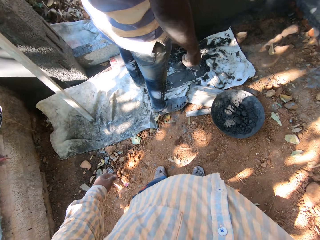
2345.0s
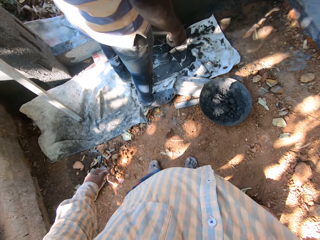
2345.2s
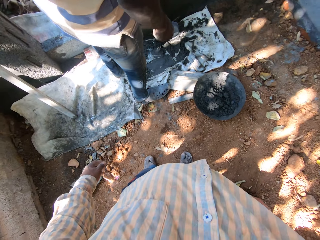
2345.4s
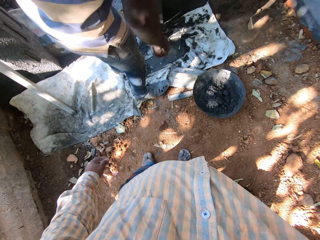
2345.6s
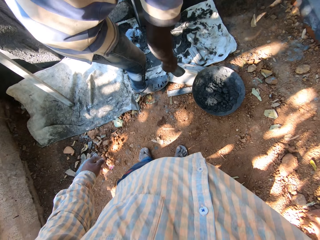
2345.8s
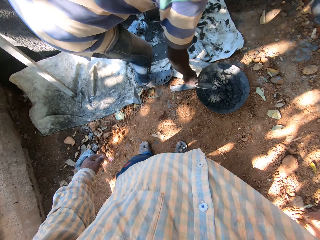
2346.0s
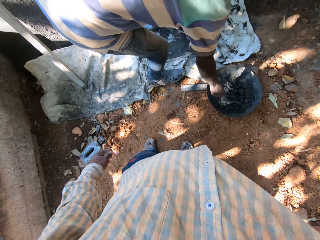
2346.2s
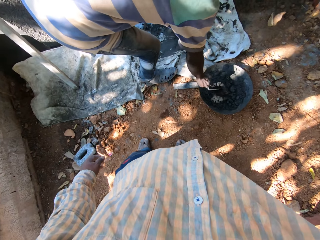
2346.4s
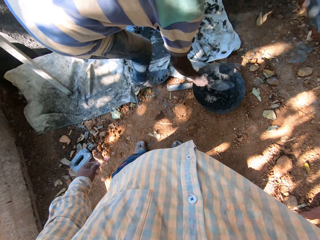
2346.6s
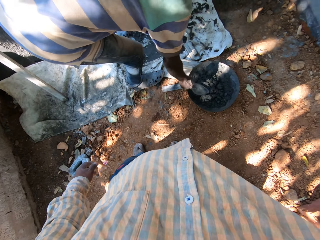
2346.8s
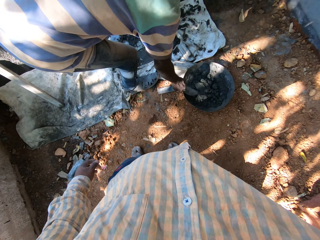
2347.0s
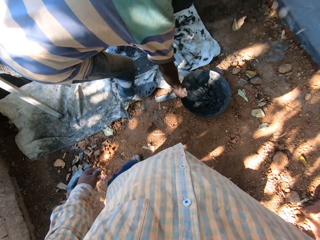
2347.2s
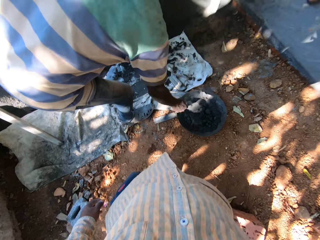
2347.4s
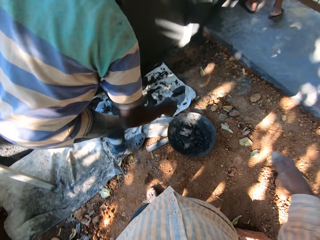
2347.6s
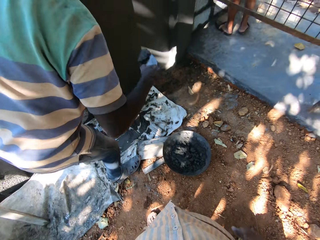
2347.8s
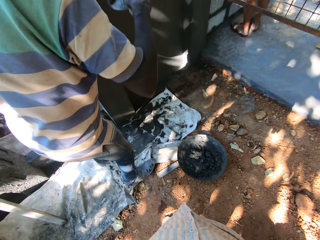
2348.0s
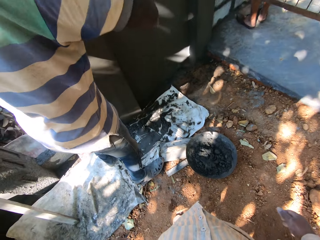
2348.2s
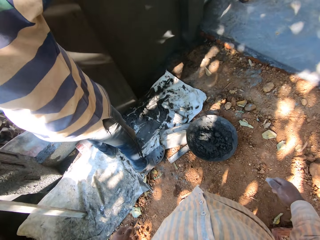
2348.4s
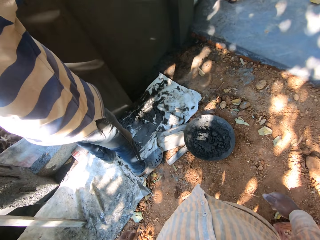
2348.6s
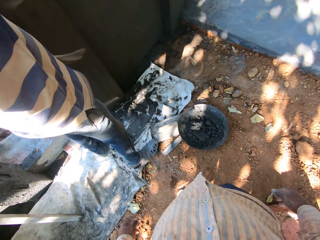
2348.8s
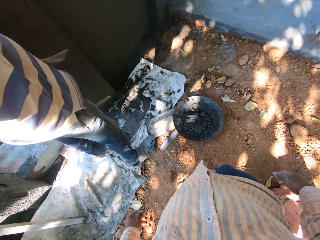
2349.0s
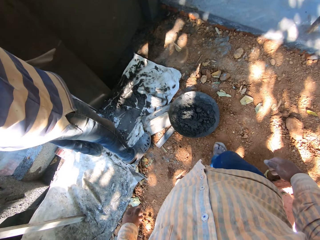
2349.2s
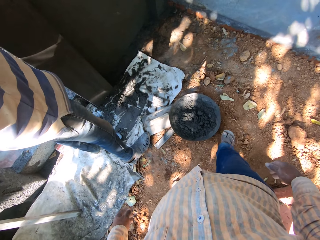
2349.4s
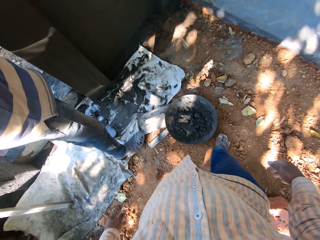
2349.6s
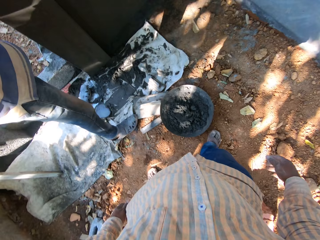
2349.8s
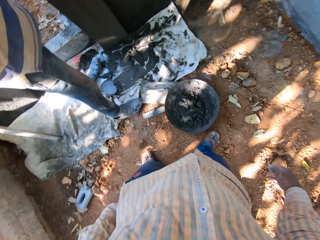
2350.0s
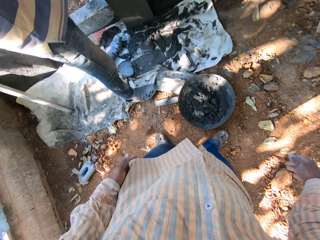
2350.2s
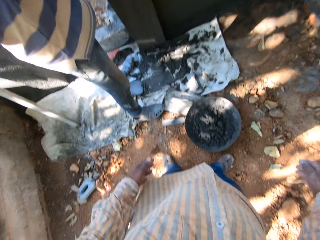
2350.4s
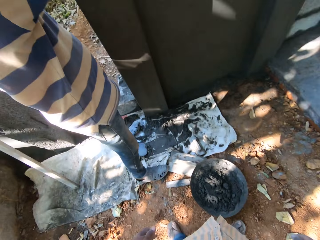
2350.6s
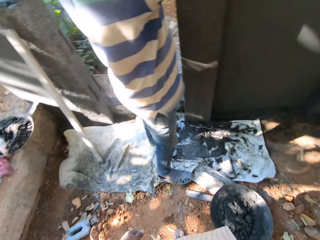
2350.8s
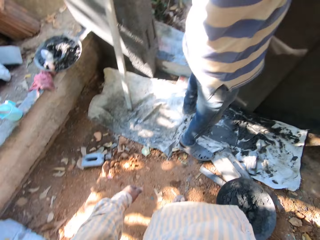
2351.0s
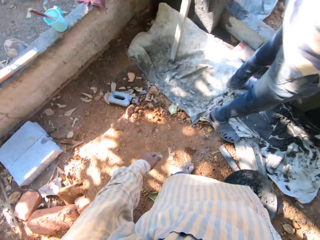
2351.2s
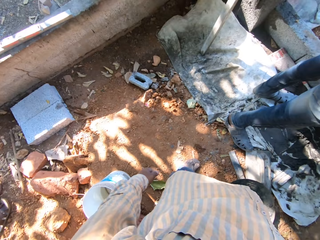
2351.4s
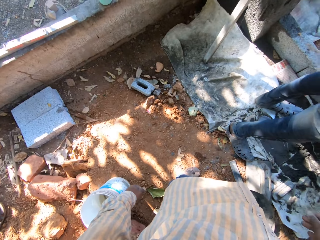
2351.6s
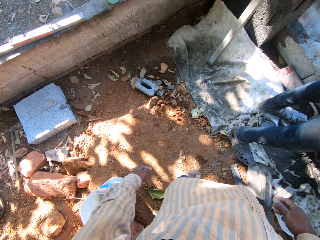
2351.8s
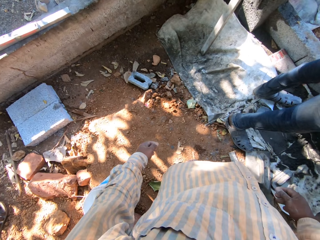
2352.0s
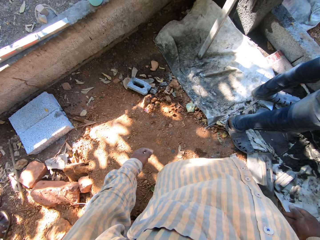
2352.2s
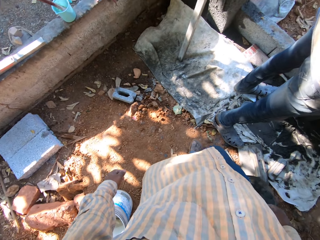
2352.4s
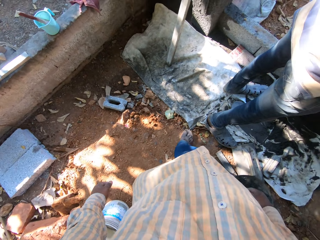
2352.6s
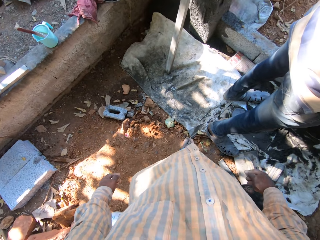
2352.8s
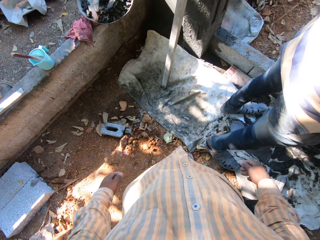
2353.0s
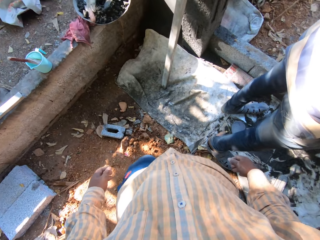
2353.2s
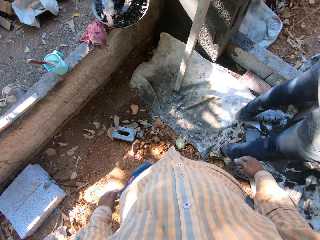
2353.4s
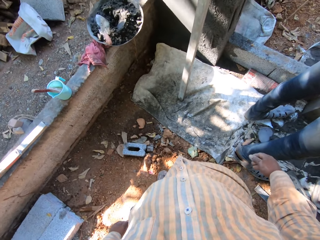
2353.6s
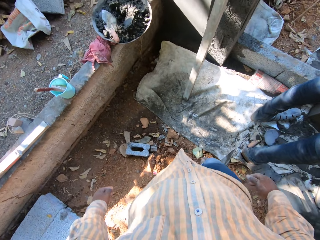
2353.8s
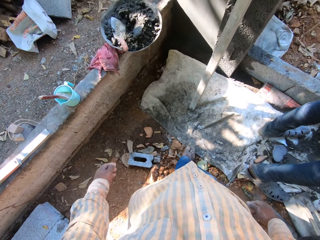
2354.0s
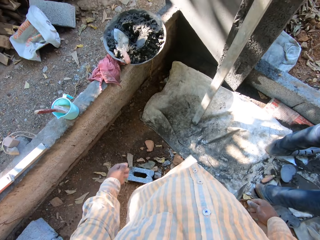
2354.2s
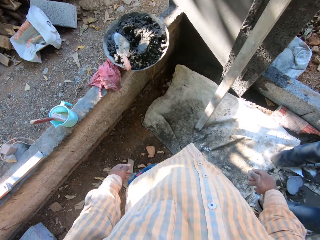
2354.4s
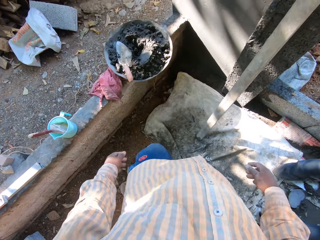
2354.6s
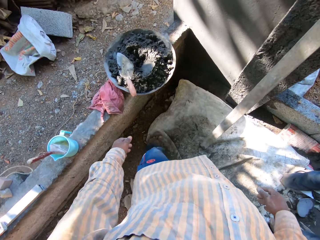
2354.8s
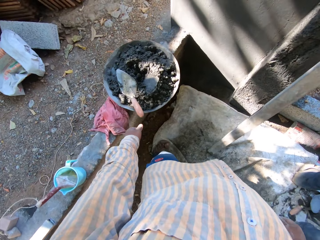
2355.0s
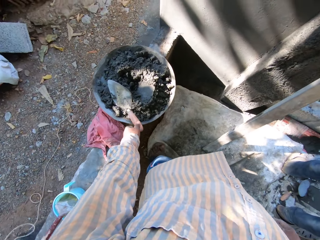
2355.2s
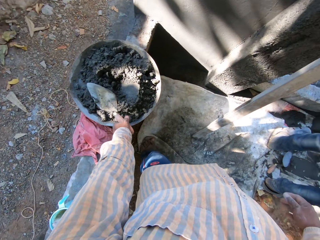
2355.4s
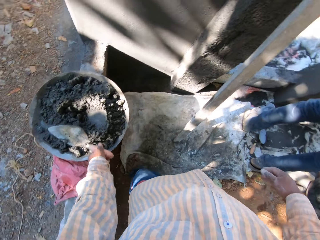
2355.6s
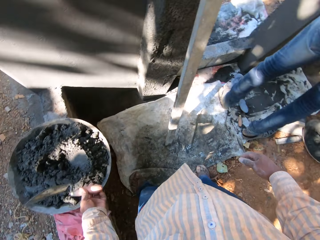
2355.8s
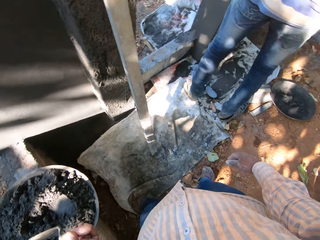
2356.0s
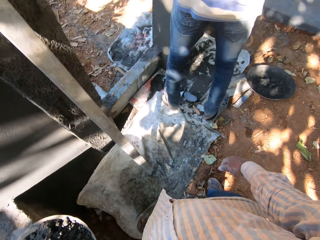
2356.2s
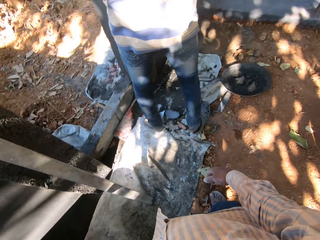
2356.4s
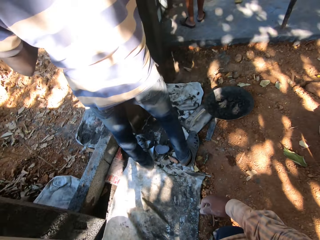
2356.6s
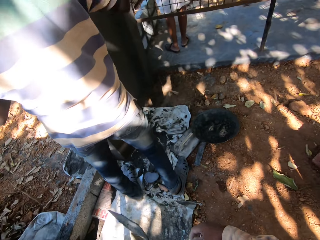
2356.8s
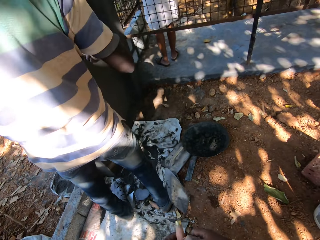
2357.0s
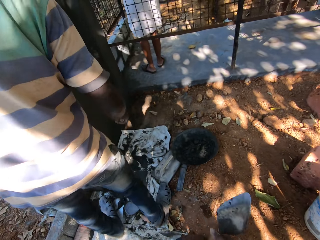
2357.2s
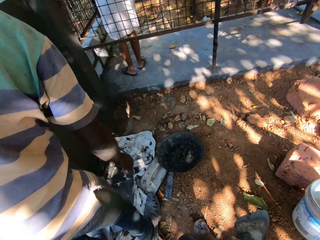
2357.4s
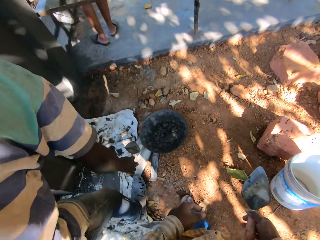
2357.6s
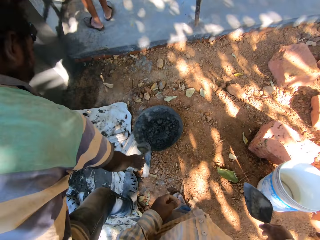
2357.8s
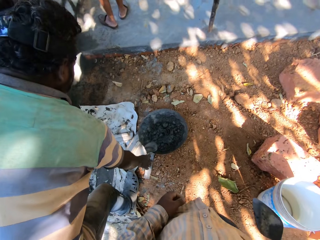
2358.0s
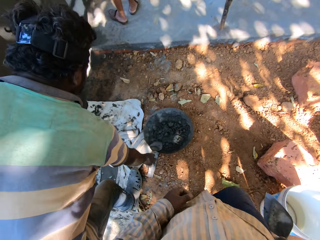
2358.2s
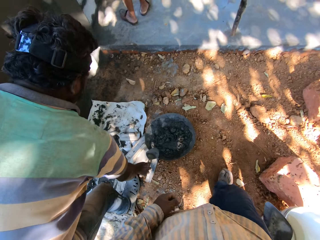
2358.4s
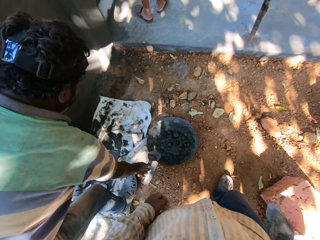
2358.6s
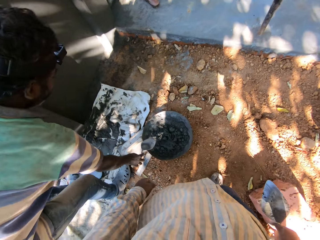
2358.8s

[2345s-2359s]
A man drops the trowel. The man picks cement or mortar from the tray on the ground with the trowel in his right hand and drops the mortar on the wall. The camera wearer moves forward. He picks the trowel from the tray on the wall with his left hand and passes the trowel from his left hand to his right hand. The man picks cement from the tray on the ground with the trowel in his right hand.

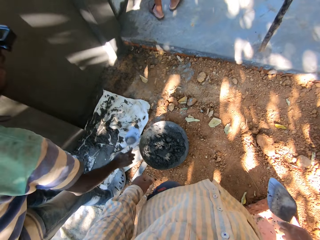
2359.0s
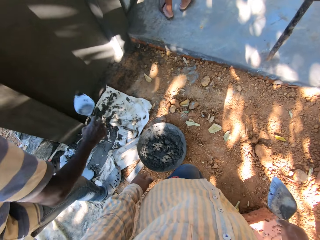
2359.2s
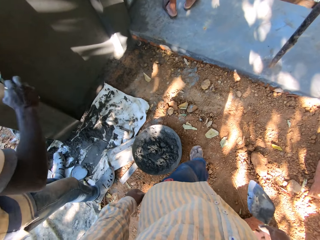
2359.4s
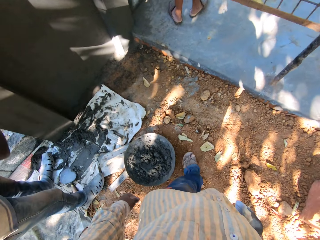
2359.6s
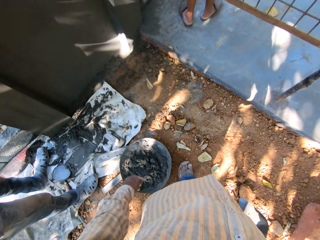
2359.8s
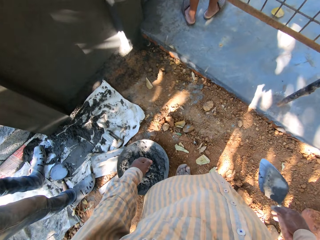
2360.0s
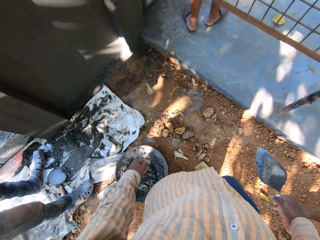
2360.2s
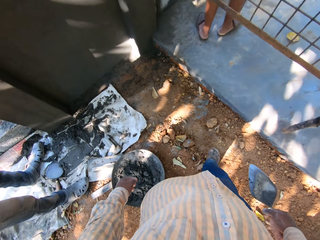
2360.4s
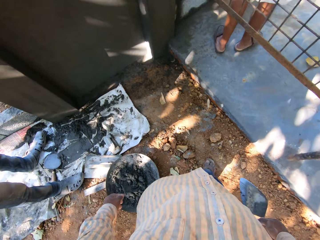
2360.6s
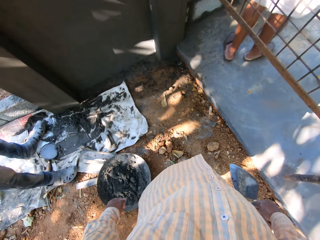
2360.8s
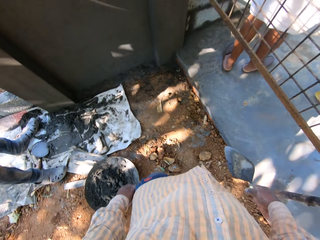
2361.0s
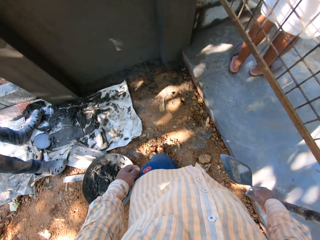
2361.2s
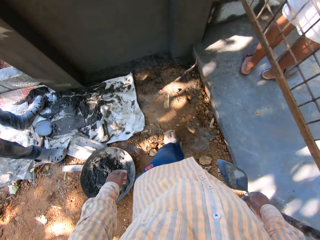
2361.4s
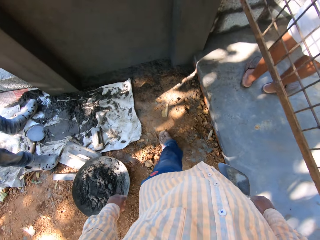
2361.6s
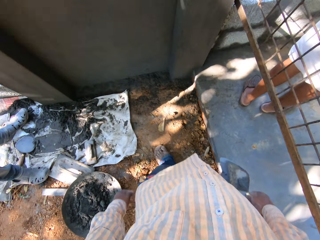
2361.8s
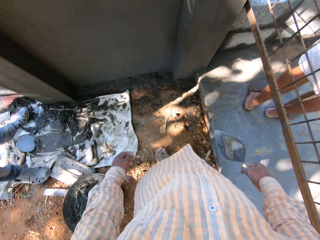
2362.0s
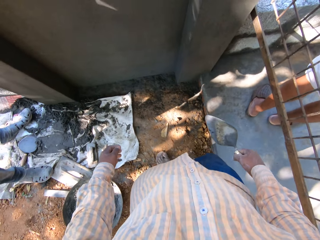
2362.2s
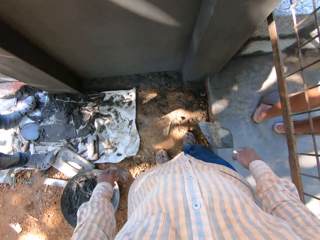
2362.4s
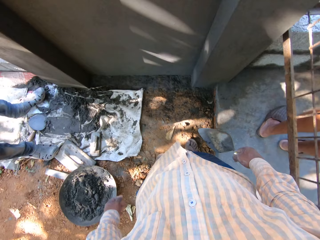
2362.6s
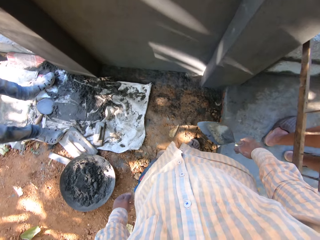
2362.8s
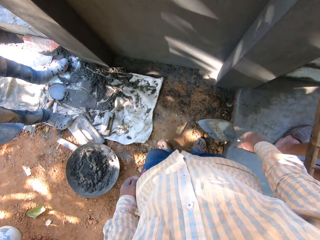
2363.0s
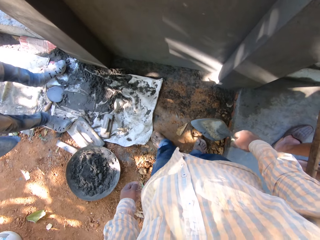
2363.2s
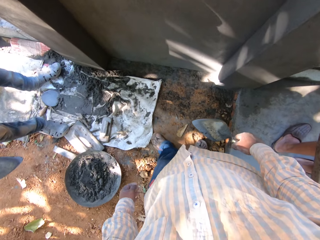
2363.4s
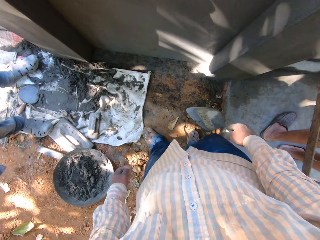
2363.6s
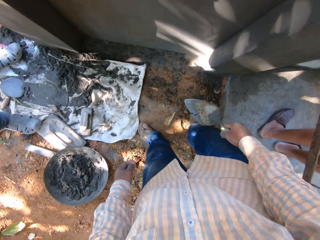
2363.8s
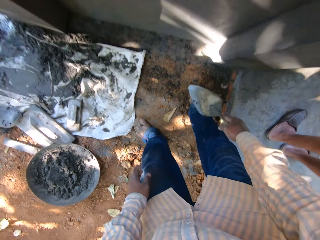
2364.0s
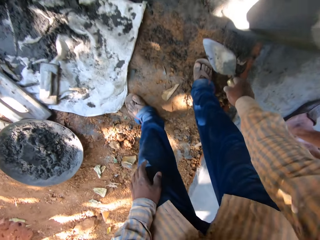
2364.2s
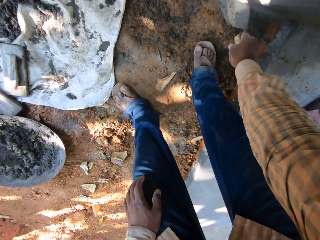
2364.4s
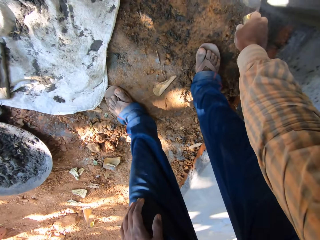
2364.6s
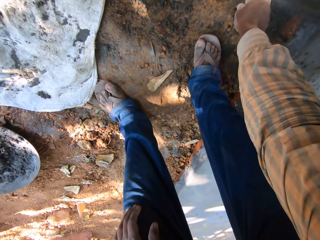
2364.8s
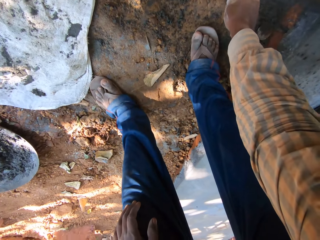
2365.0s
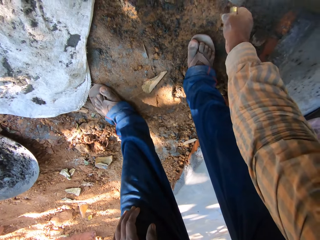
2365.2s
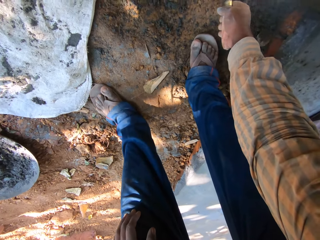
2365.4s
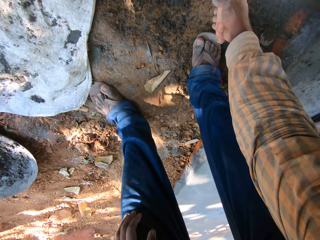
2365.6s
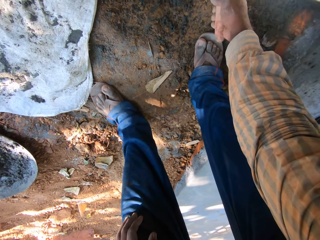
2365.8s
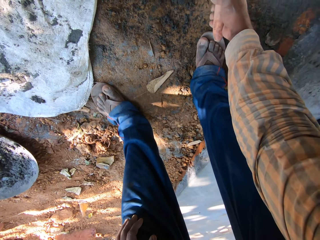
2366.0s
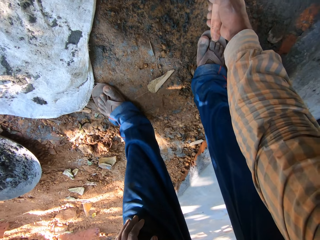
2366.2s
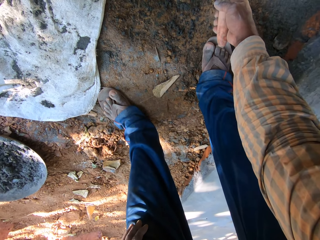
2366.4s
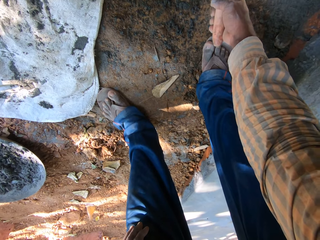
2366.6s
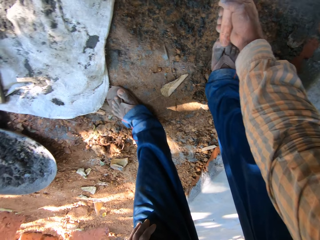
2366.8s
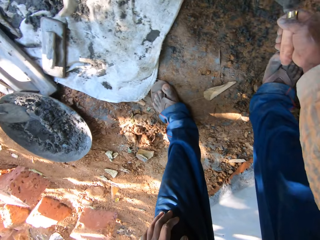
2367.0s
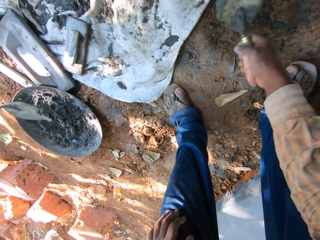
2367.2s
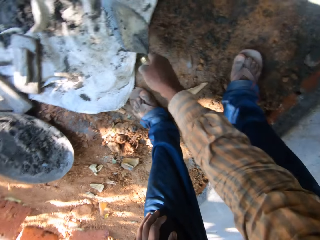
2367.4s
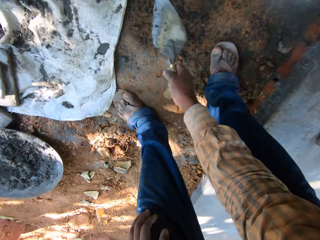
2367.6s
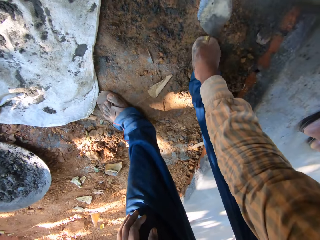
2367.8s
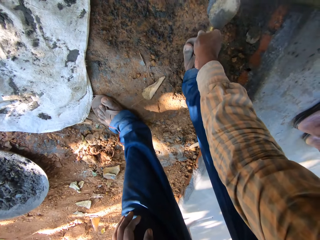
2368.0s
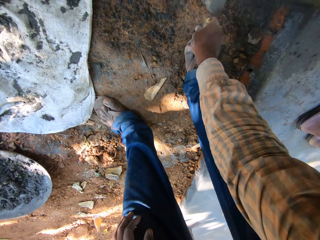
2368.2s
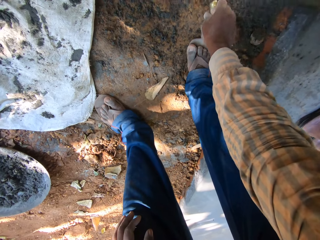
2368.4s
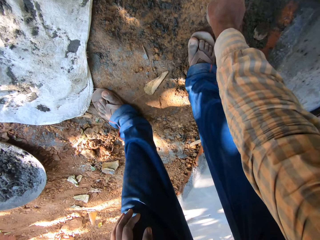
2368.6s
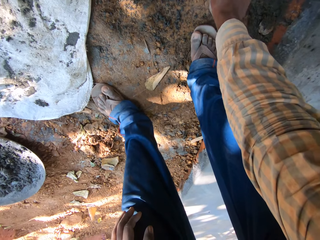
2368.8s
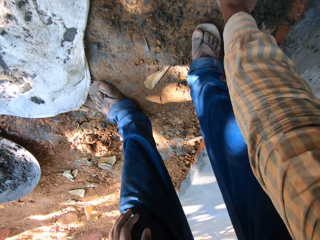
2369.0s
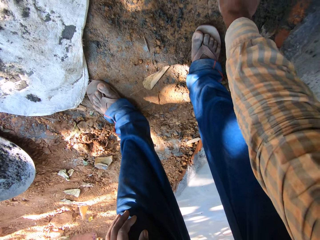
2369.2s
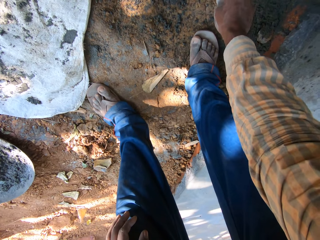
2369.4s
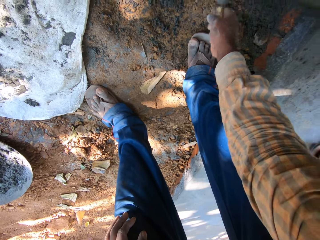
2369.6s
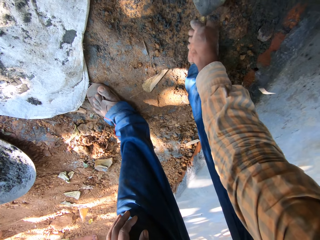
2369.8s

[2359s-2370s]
The camera wearer scrapes cement from the wall with the trowel in his right hand. He collects the mortar with the trowel and throws the mortar on the sack.
